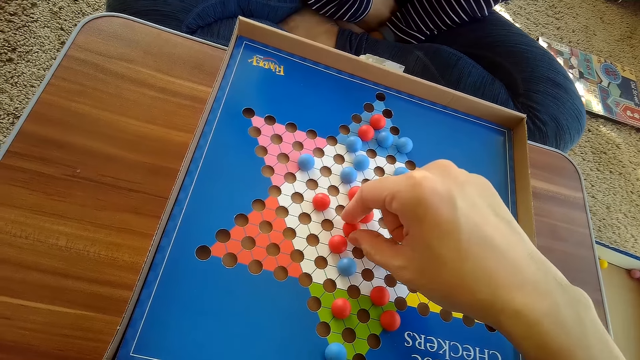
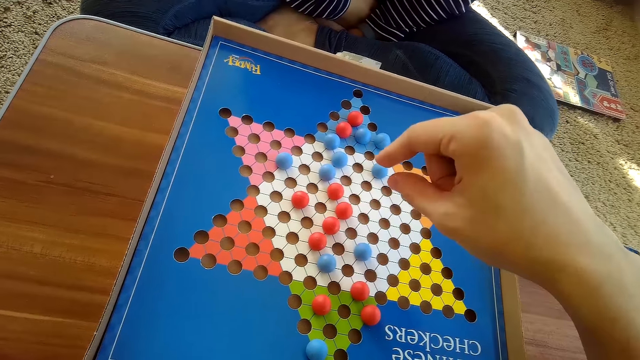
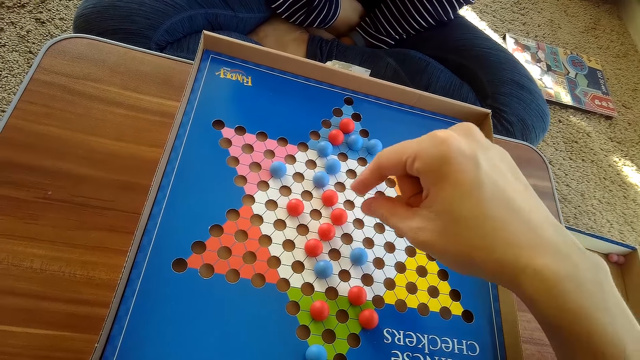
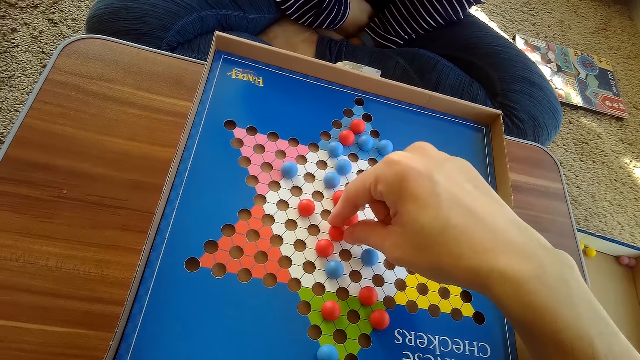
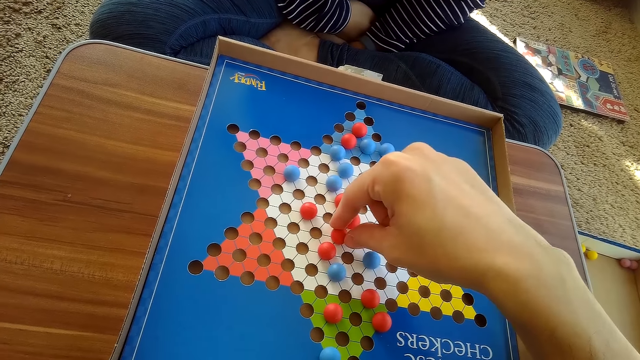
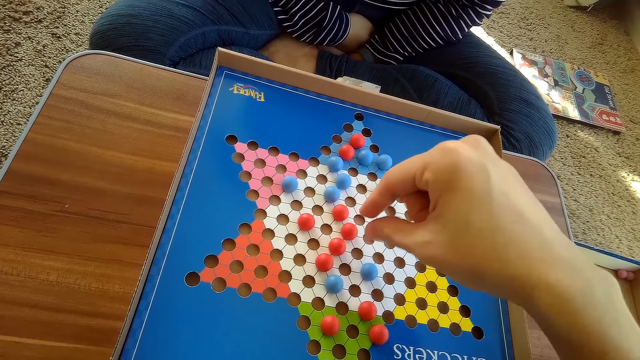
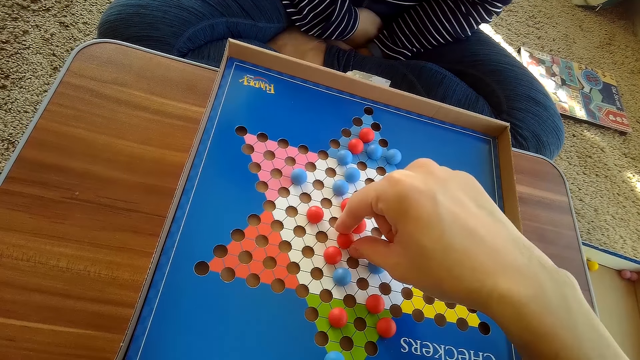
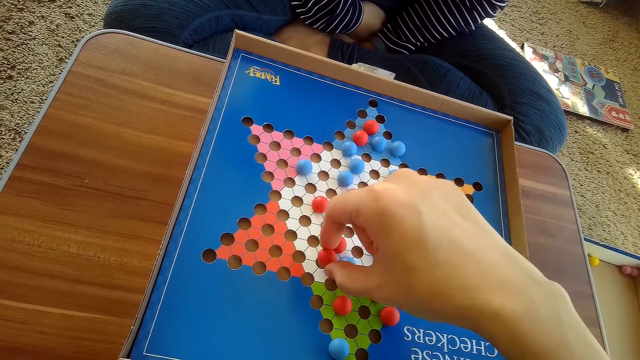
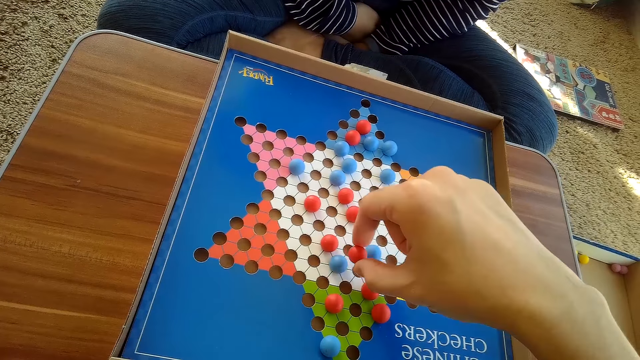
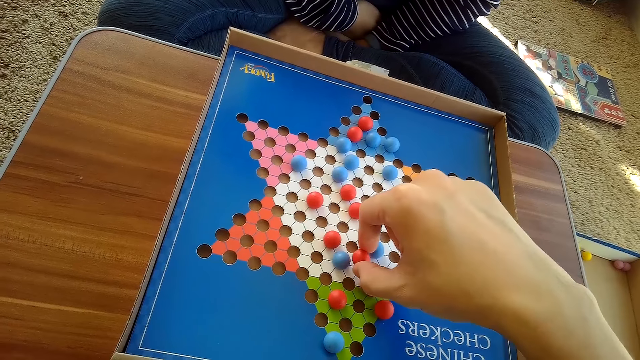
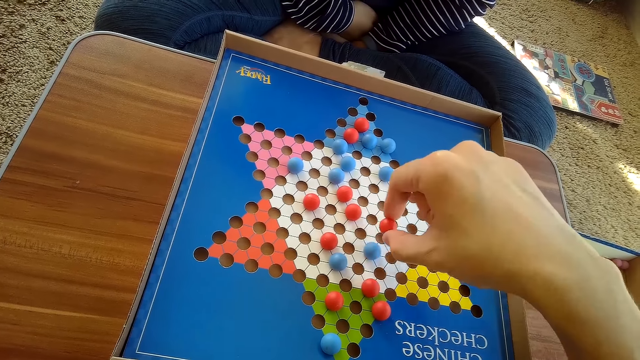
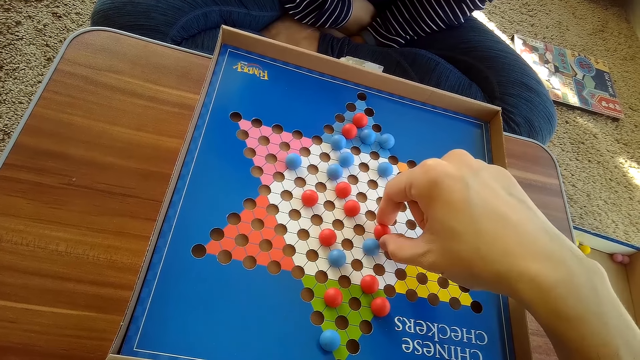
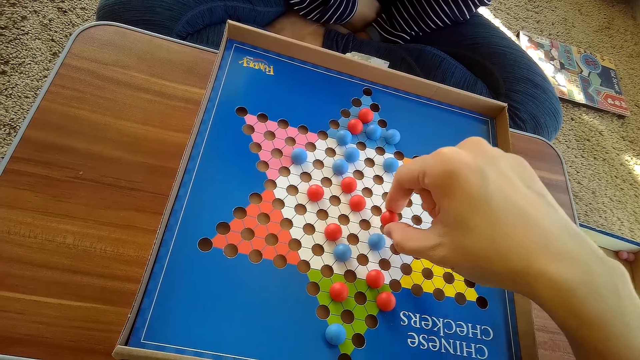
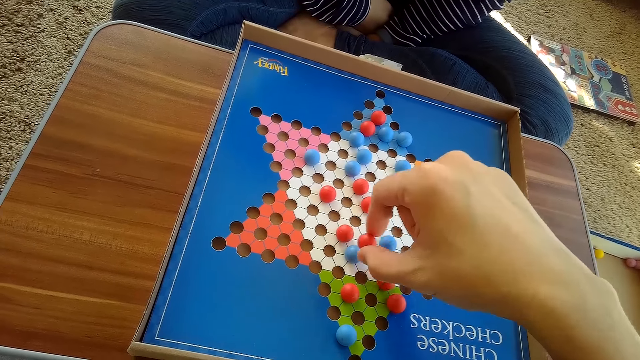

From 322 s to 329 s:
The camera wearer moves the red Chinese checkers ball on the Chinese checkers board on the table with his right hand.

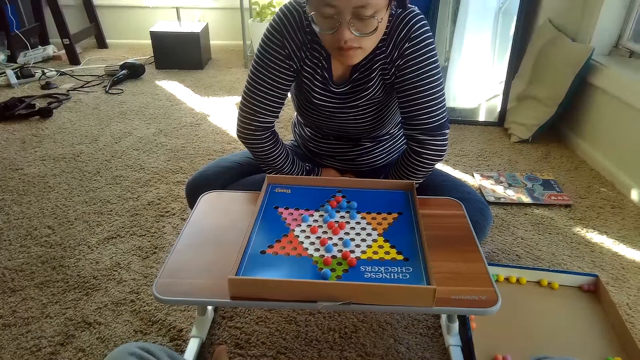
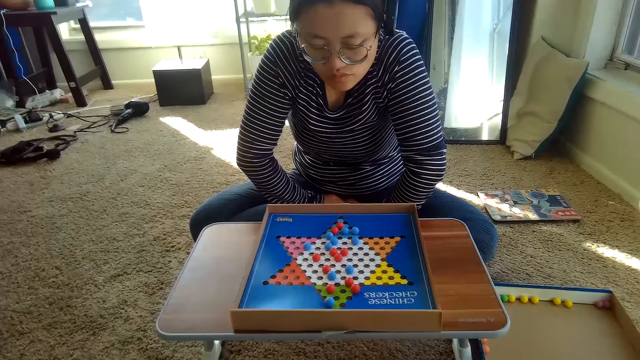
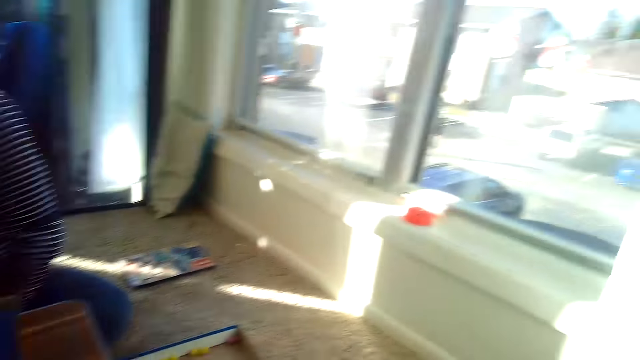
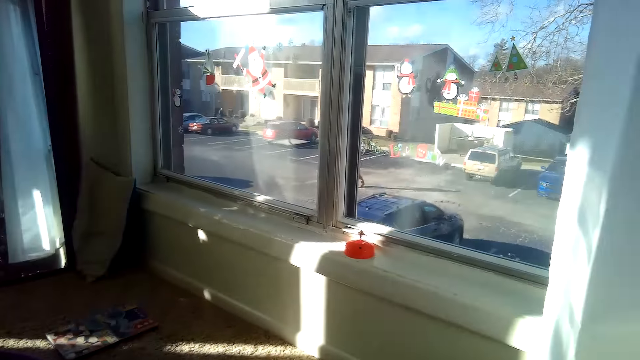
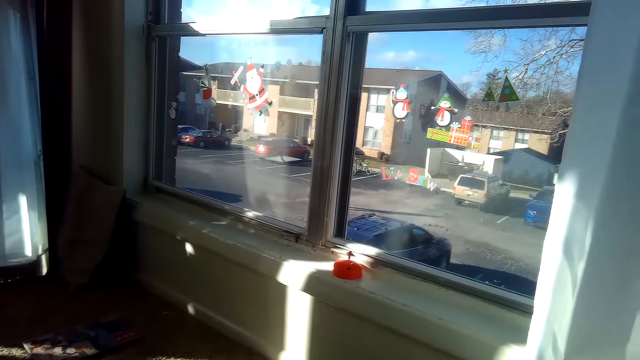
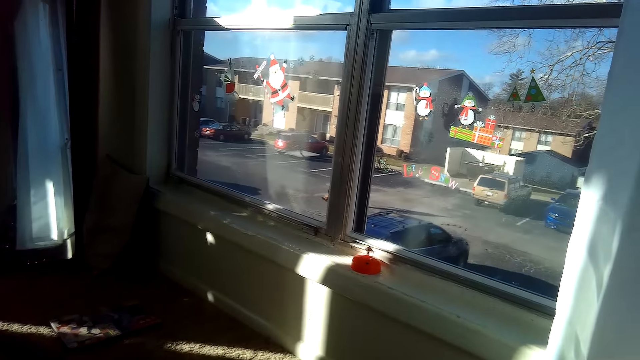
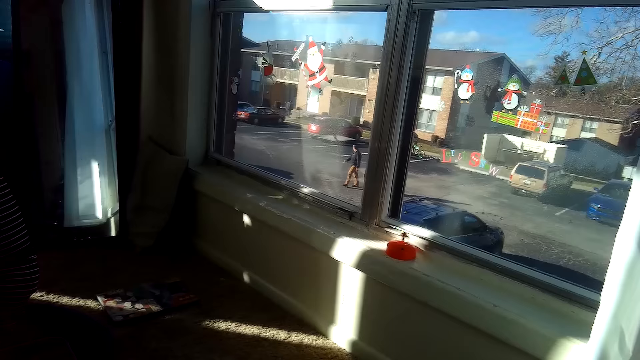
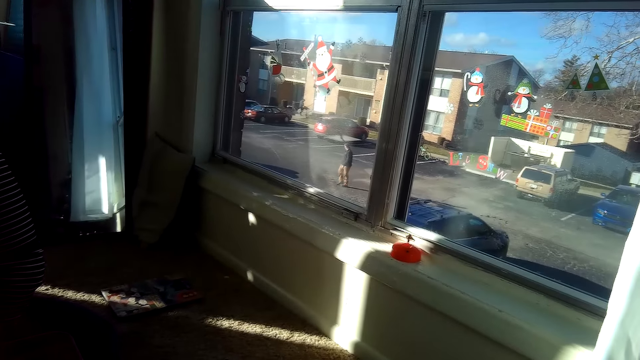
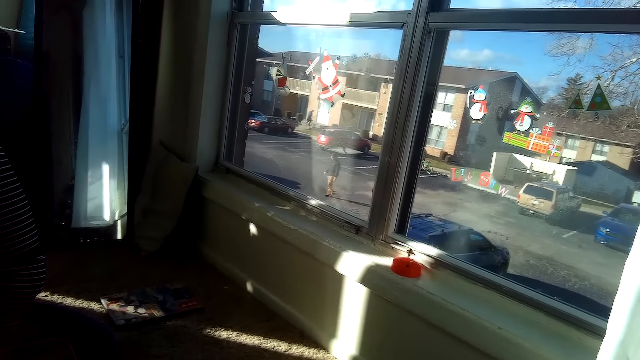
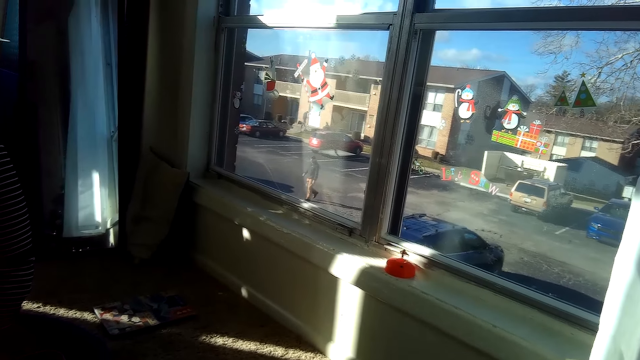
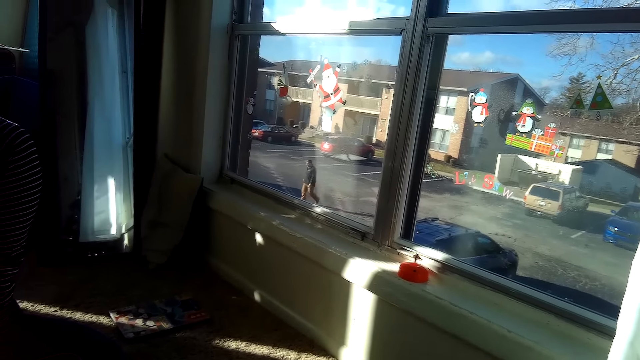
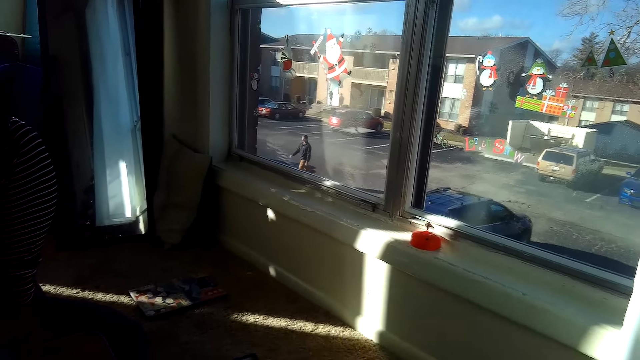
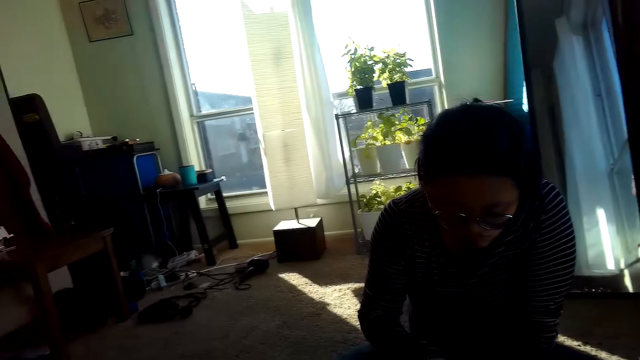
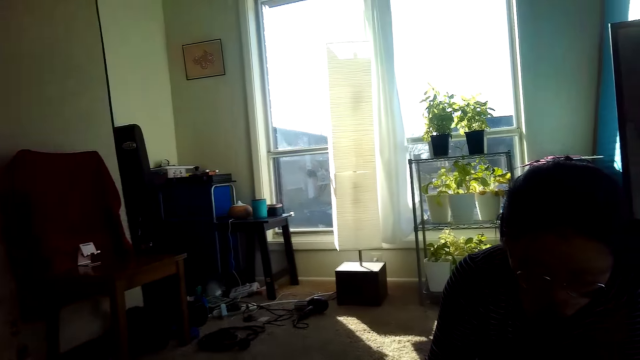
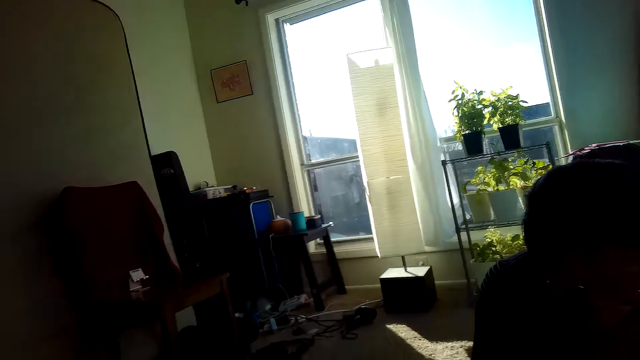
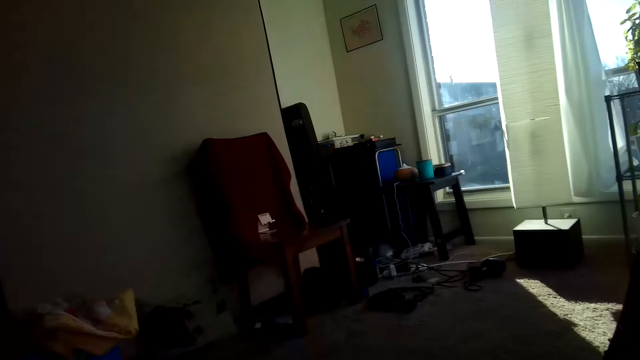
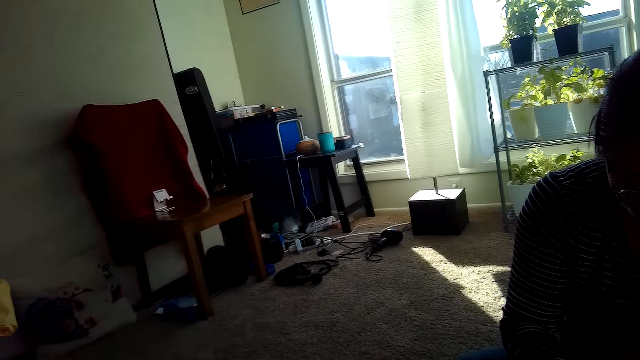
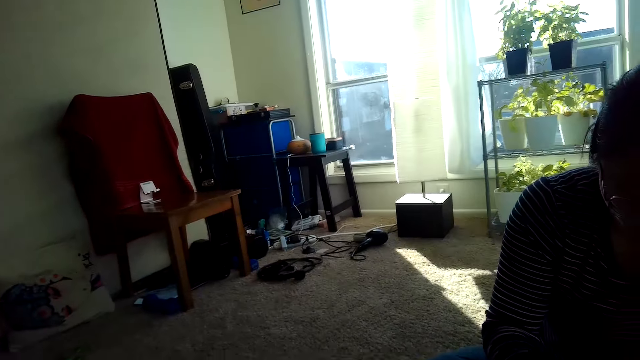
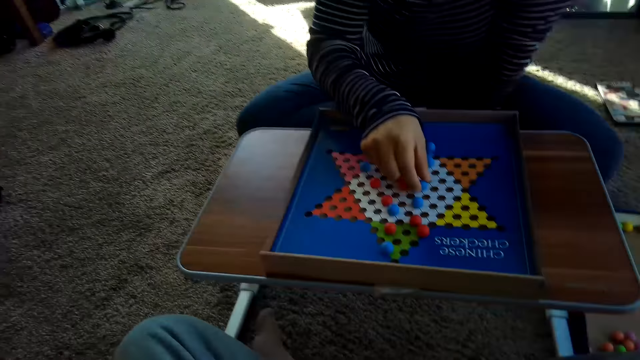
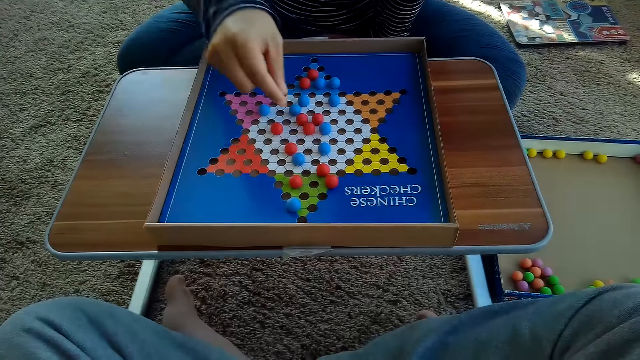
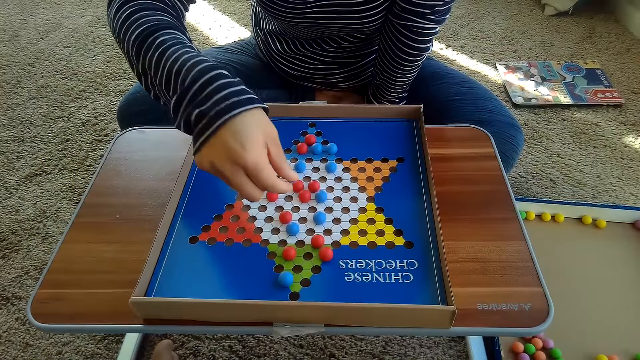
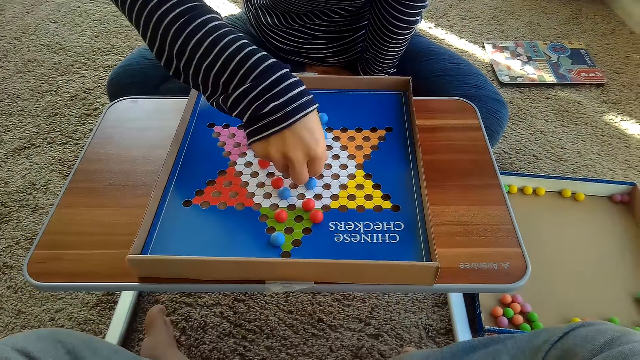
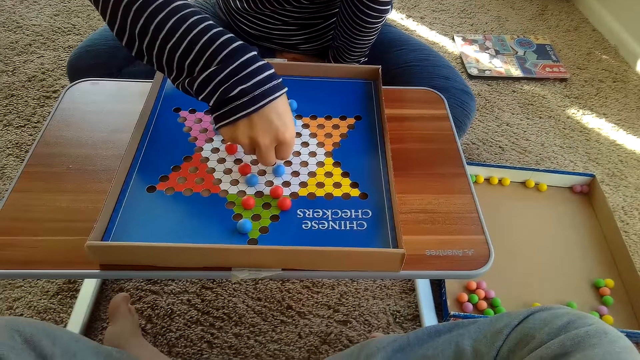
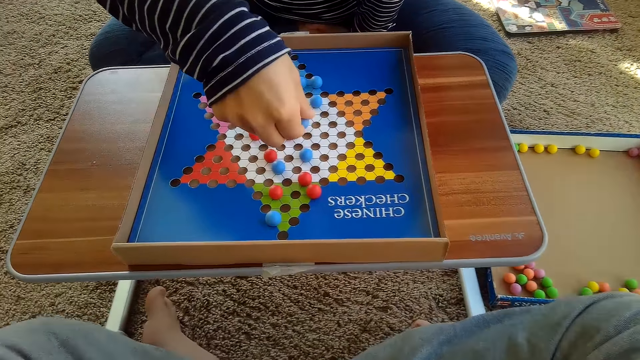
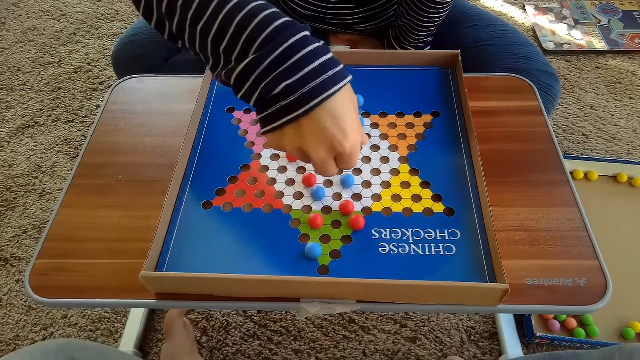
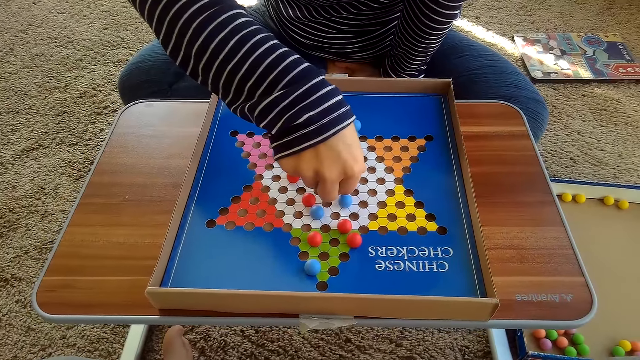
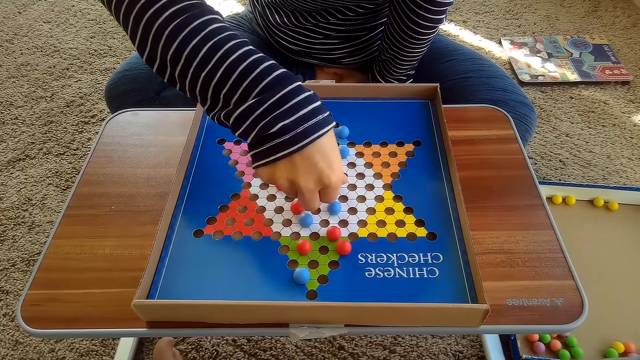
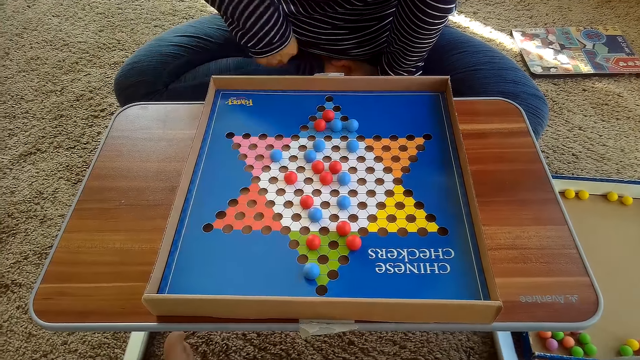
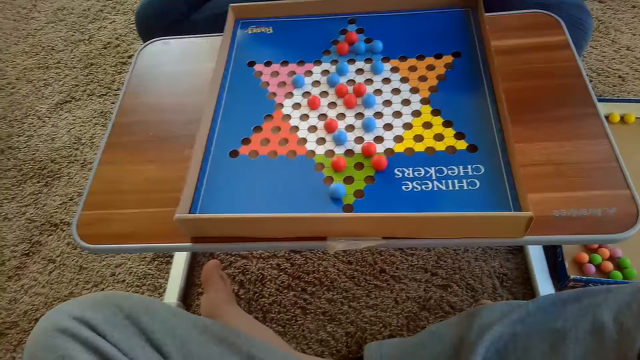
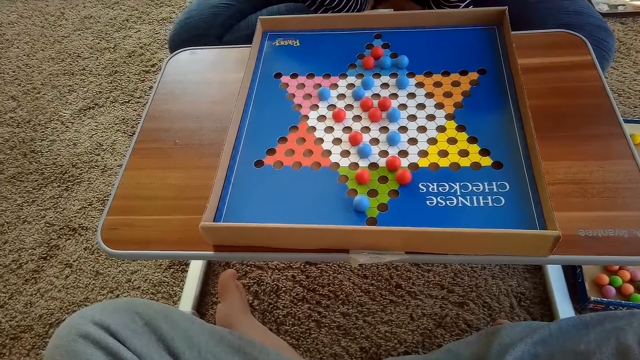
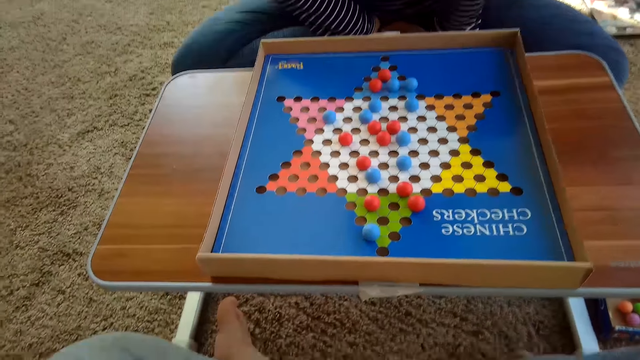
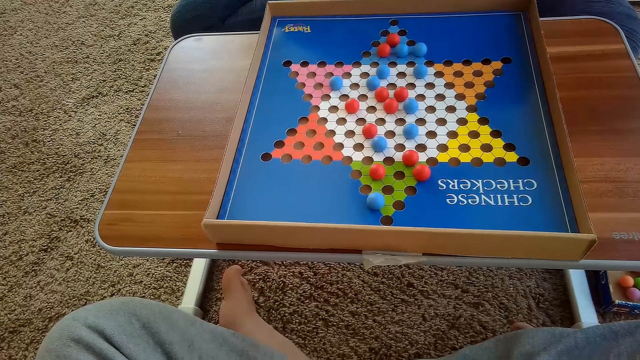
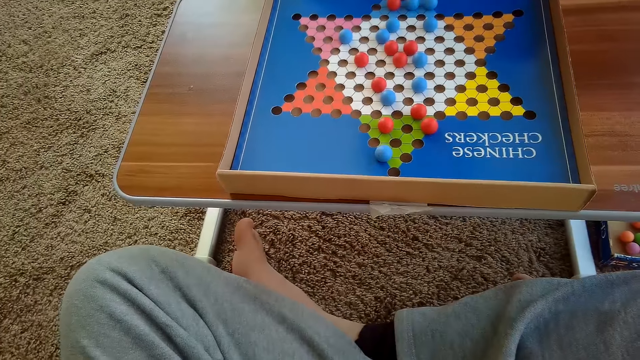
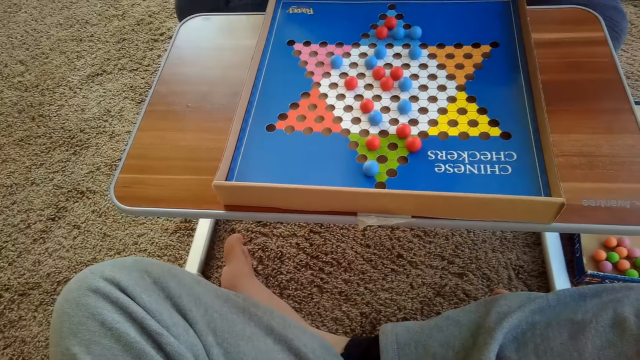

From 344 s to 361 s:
The camera wearer looks through the window. They stare at a man walking. They look in the house. The woman touches another blue Chinese checkers ball on the Chinese checker board on the table with her right hand. The camera wearer looks at the board. The woman picks up the blue Chinese checkers ball on the Chinese checker board with her right hand. She drops the blue Chinese checkers ball on the Chinese checker board on the table with her right hand. The camera wearer talks to the woman.
